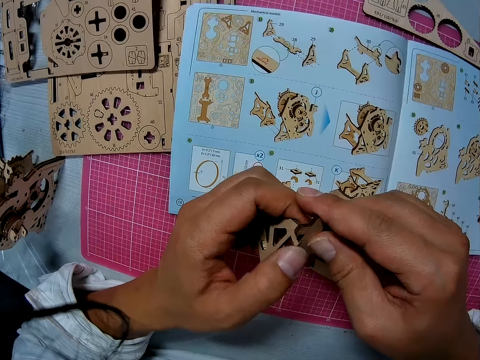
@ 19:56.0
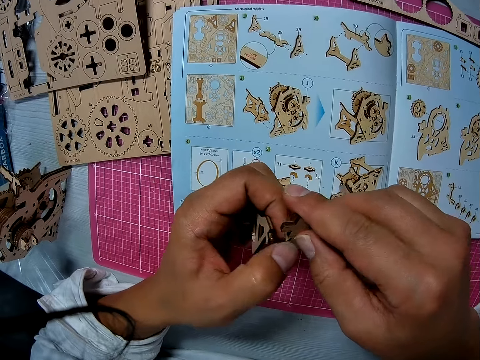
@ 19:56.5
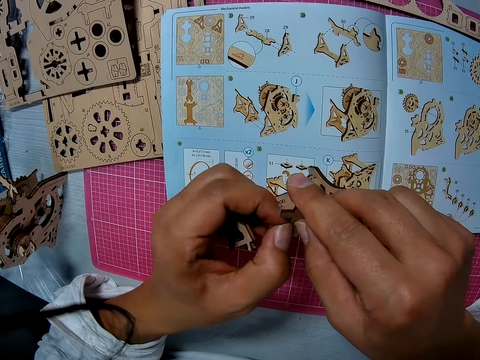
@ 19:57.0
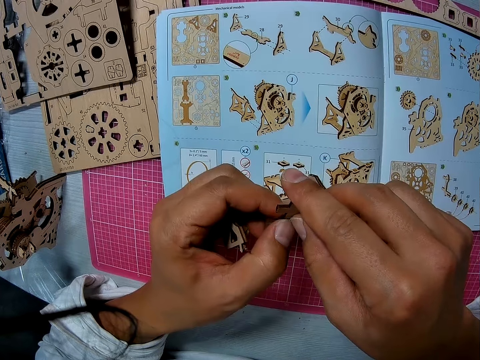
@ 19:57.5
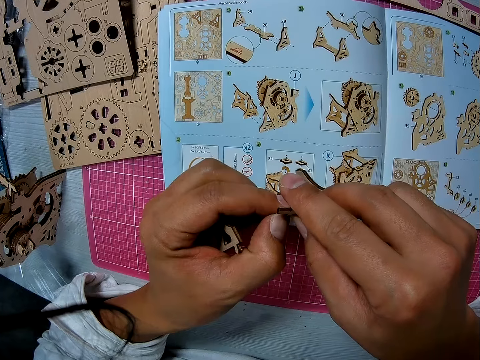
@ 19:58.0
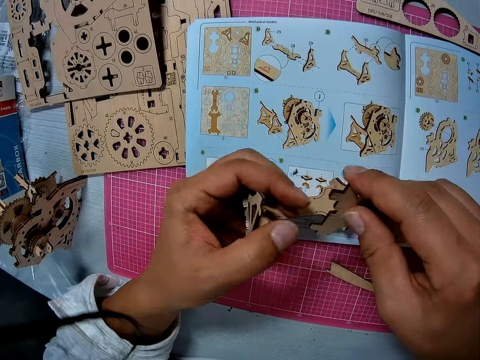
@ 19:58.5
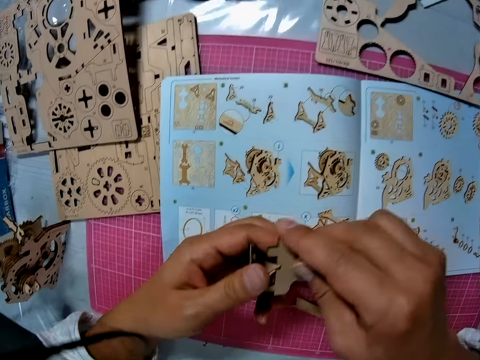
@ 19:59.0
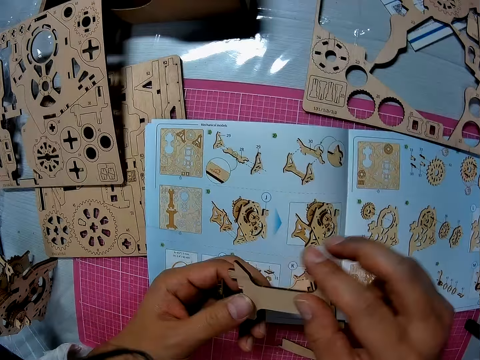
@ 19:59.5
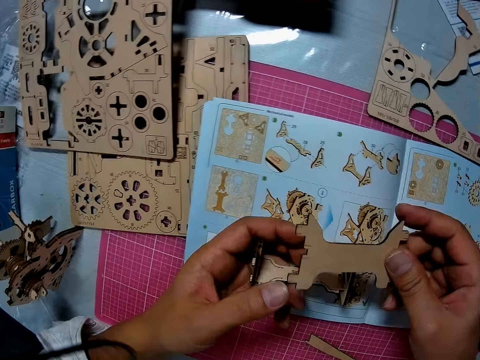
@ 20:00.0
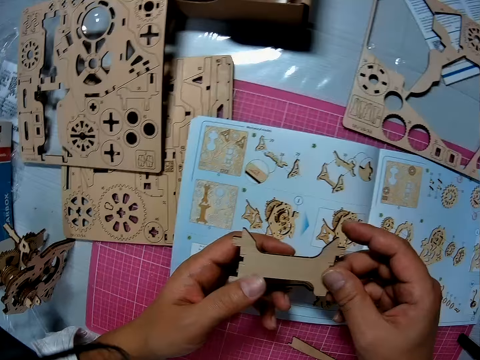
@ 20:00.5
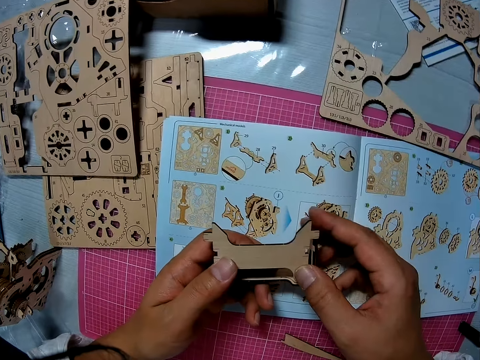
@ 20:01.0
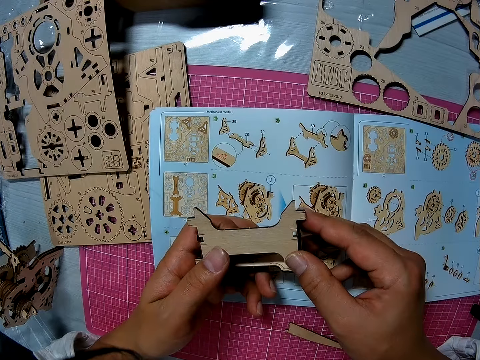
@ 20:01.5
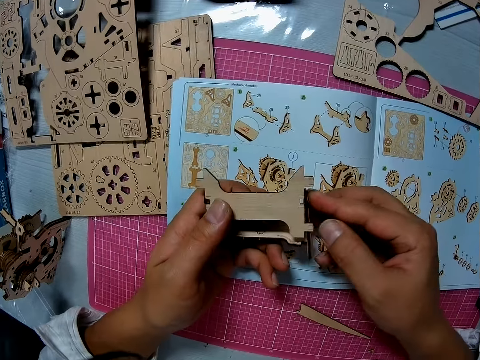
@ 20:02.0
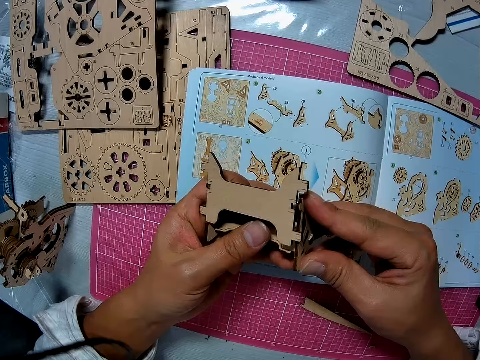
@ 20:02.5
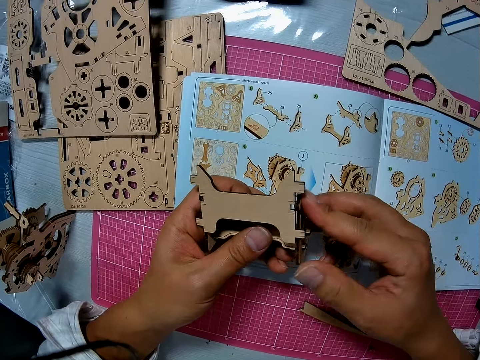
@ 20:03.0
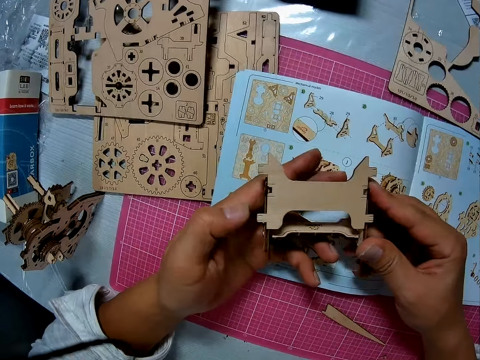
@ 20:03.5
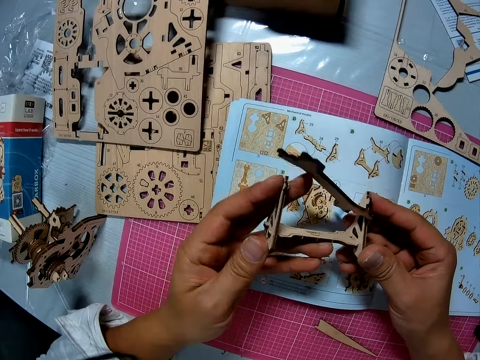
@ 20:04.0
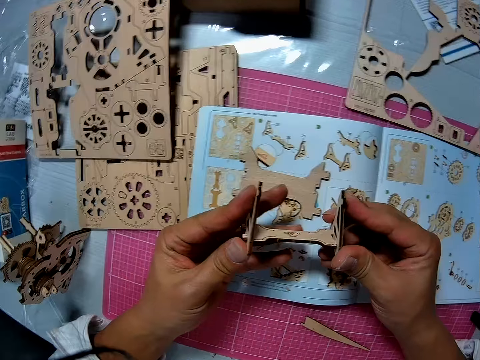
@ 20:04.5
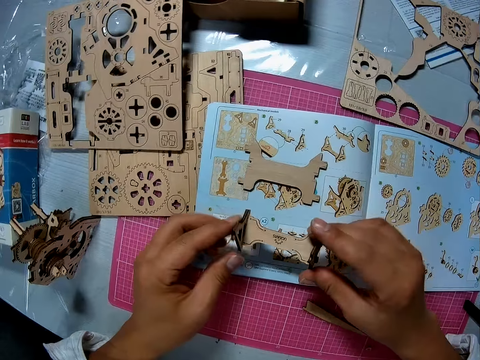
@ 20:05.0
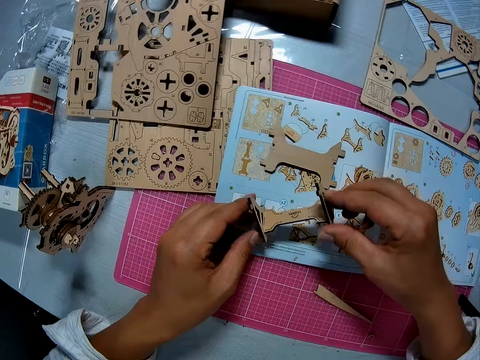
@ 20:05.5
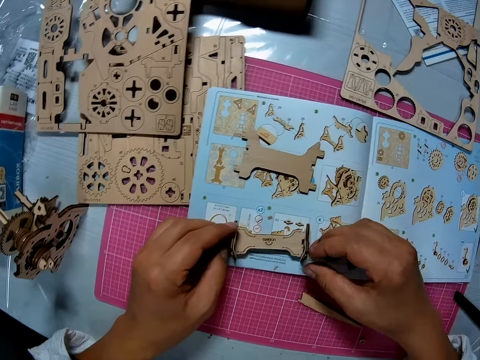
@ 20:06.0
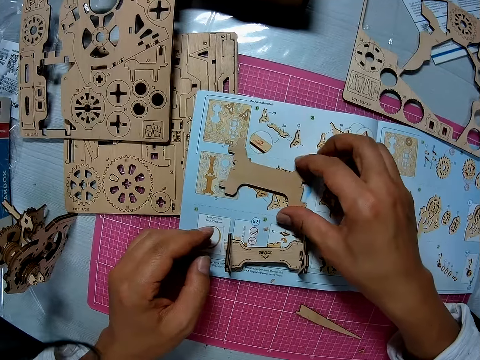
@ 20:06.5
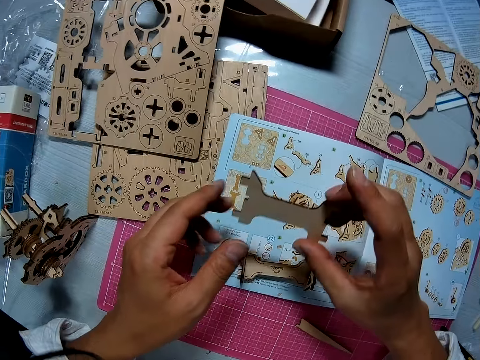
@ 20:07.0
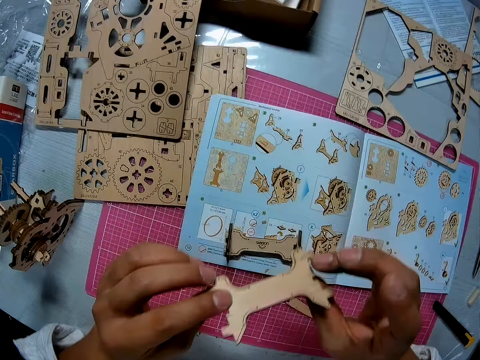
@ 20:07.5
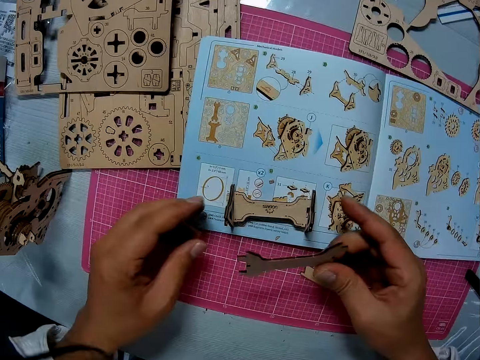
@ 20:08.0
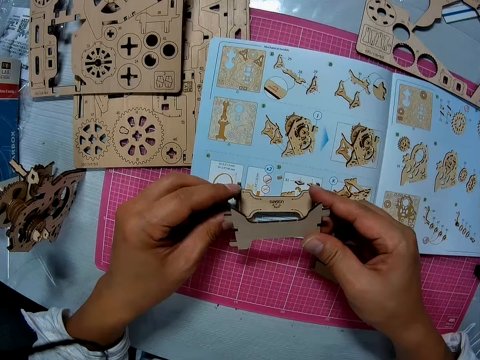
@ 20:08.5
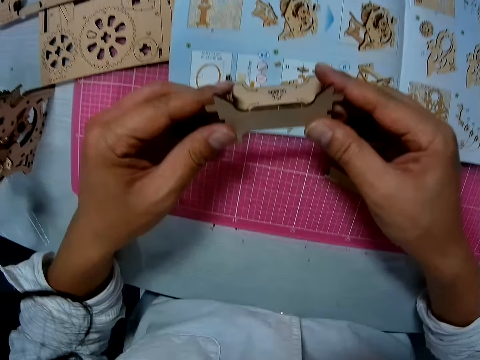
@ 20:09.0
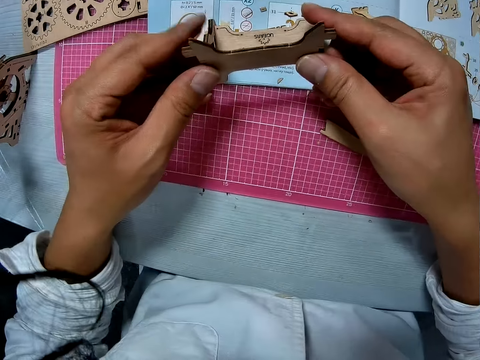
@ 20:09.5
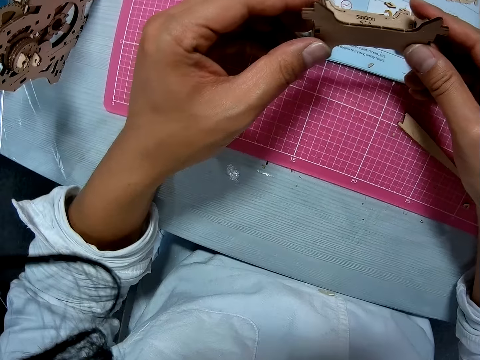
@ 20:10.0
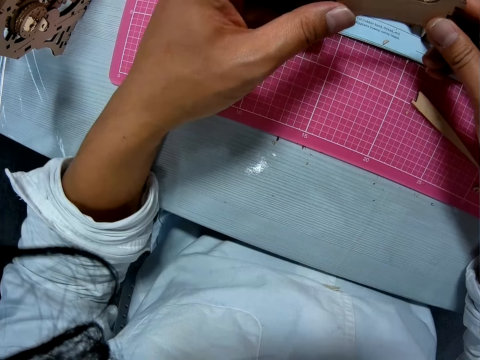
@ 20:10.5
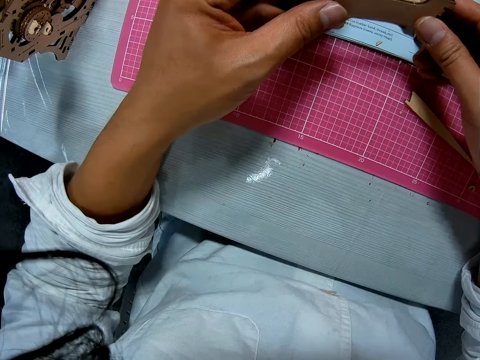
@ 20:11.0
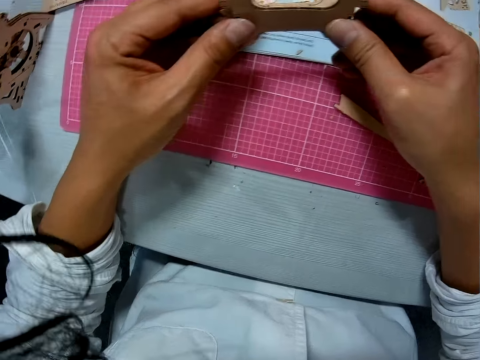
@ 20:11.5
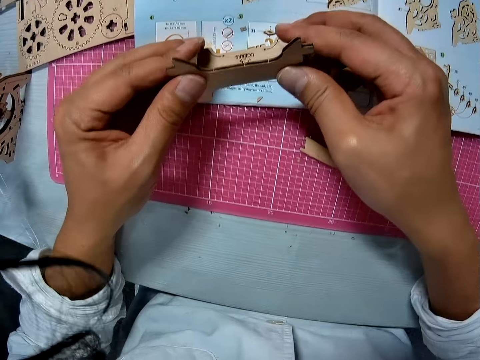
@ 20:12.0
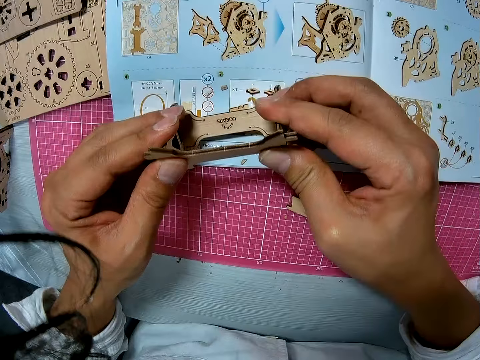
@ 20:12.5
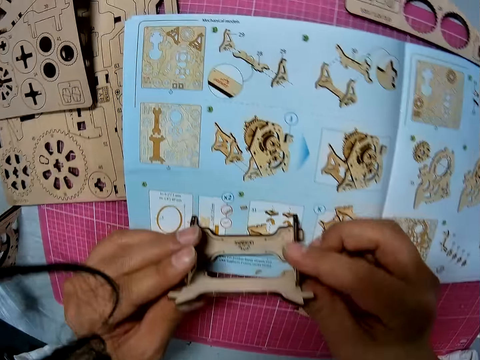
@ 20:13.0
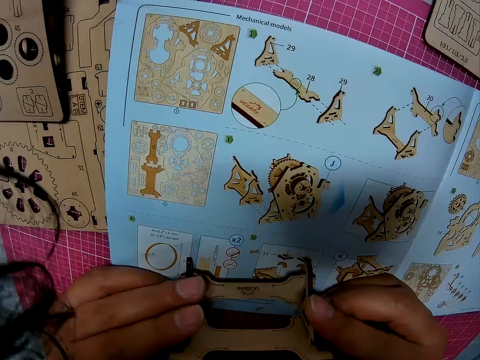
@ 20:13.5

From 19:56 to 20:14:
The camera wearer removes the chunk of the model piece. They drop the chunk of the model piece. They look at the model pieces. They assemble the model pieces. They drop the model piece. They place the model piece on the illustration book. They pick the model piece from the illustration book. They turn the model piece. They assemble the model pieces.

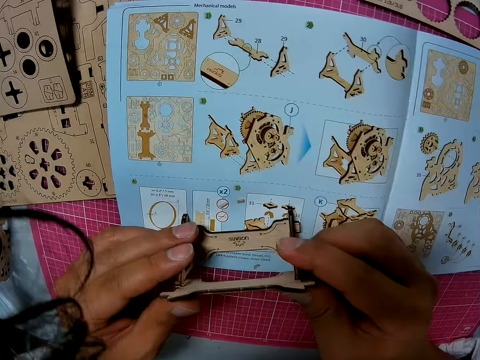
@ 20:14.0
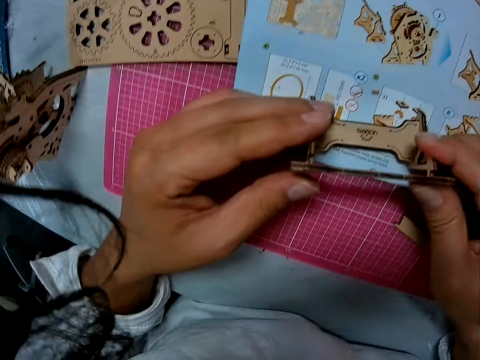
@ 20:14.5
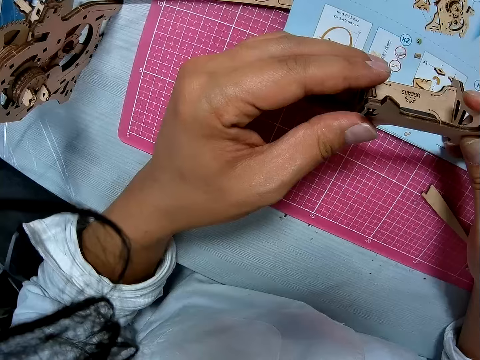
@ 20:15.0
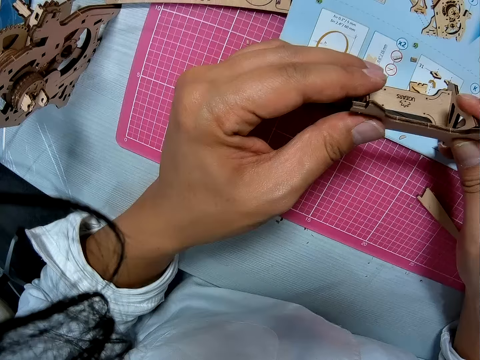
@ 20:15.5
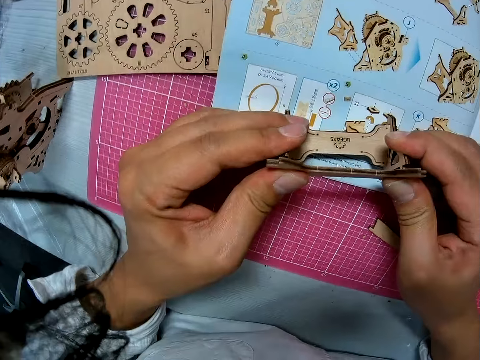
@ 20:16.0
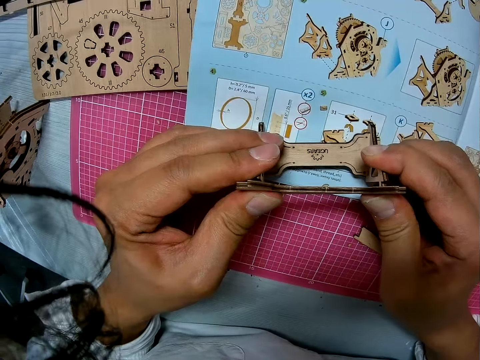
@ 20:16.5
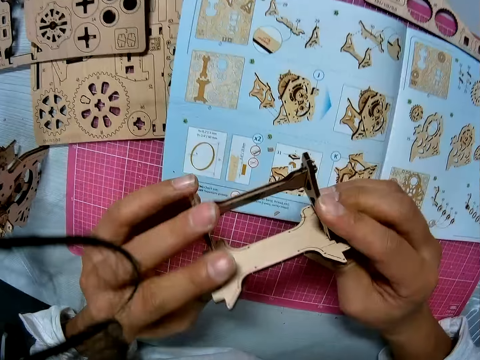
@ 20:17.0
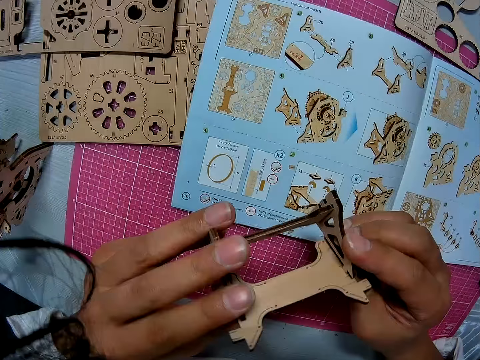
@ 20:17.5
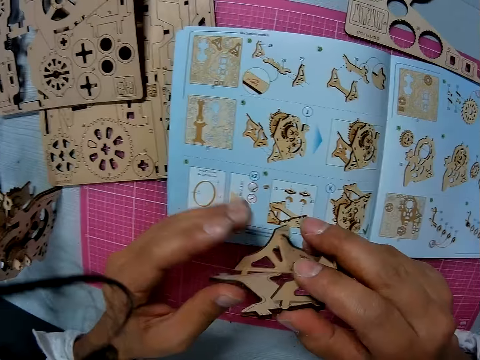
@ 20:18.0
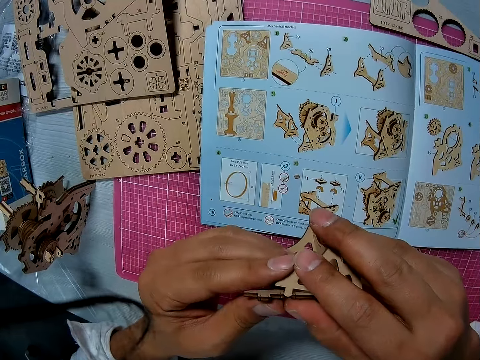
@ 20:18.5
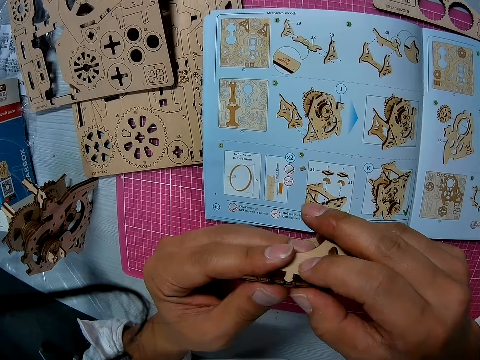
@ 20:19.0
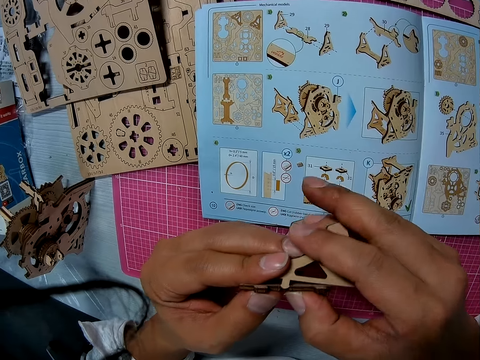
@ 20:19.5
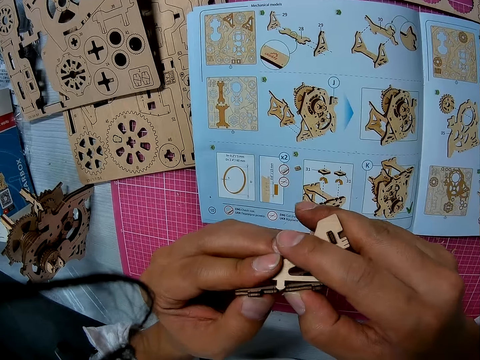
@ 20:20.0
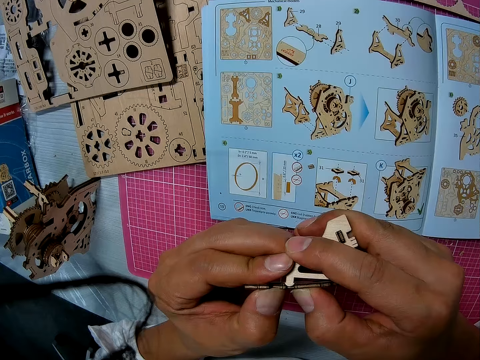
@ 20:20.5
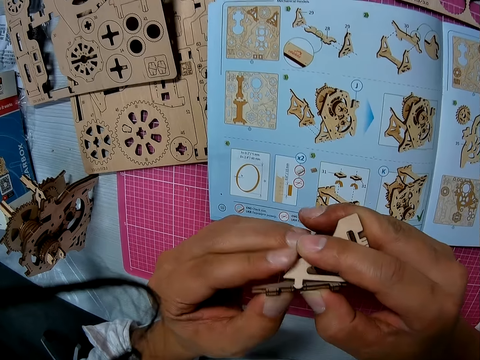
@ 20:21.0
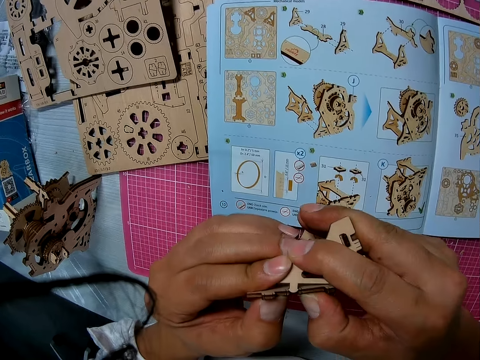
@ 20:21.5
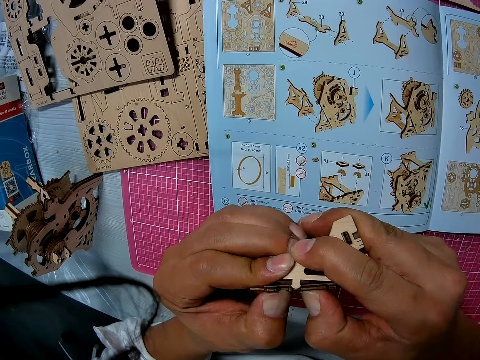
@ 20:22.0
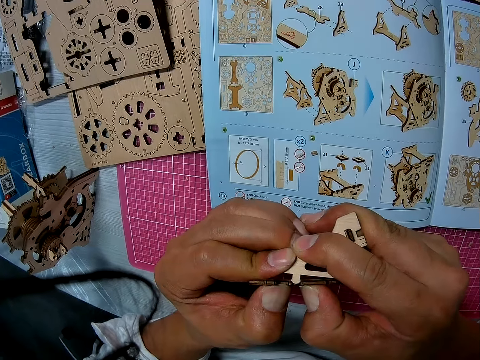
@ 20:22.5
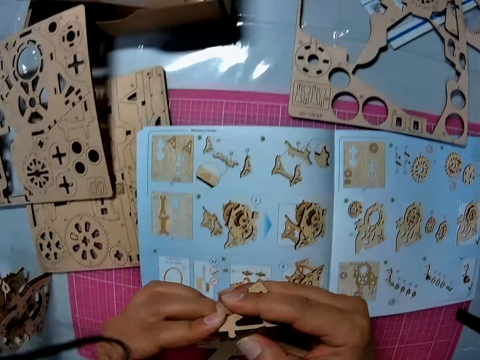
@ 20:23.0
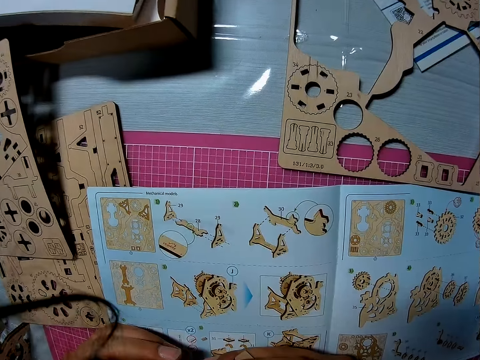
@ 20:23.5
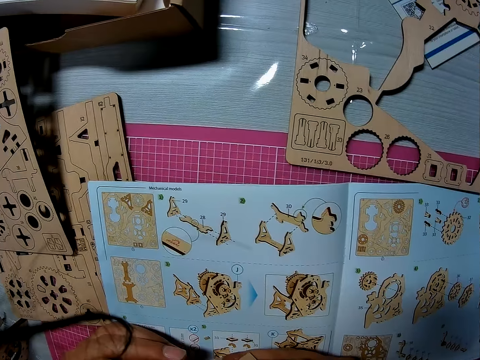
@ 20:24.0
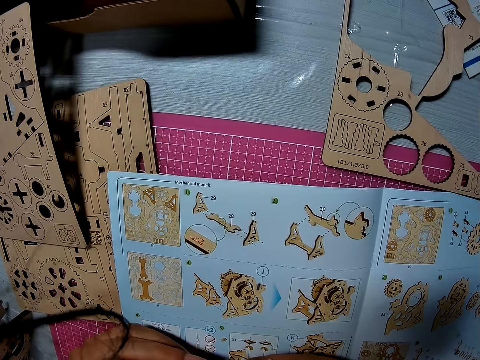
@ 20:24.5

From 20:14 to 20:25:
The camera wearer picks the model piece from the illustration book. They turn the model piece. They assemble the model pieces. They look at the illustration book.
